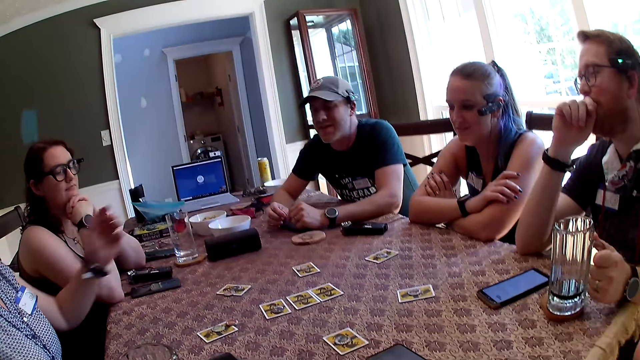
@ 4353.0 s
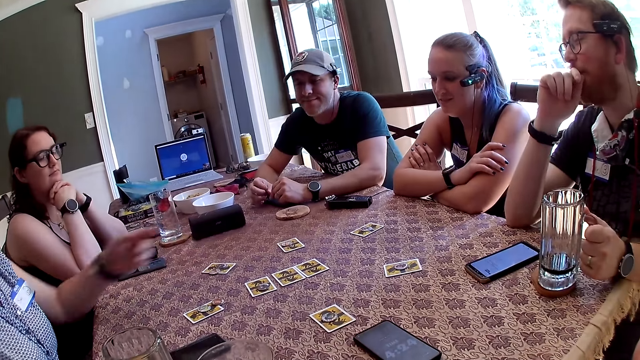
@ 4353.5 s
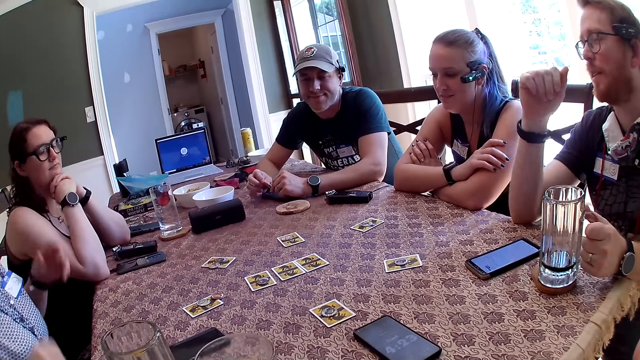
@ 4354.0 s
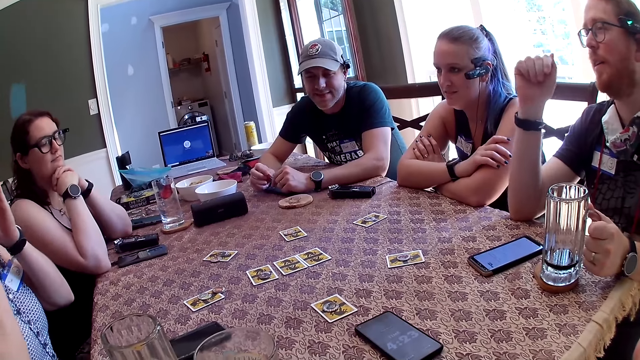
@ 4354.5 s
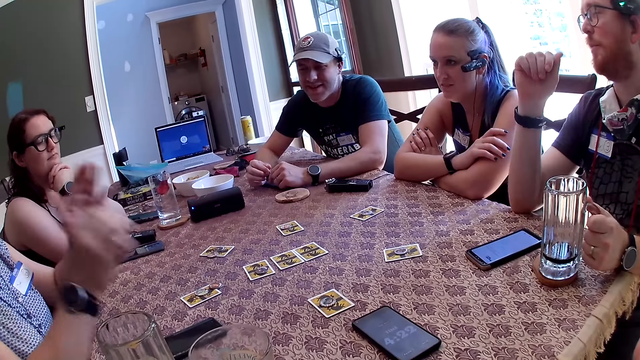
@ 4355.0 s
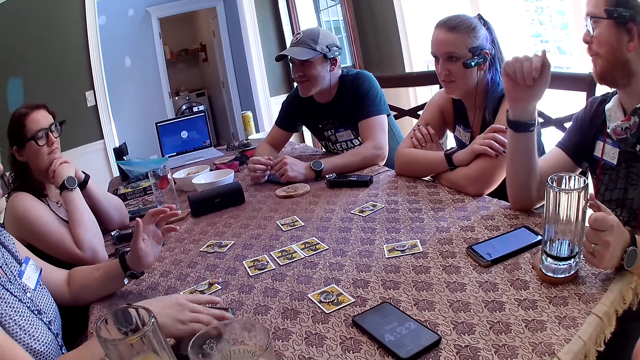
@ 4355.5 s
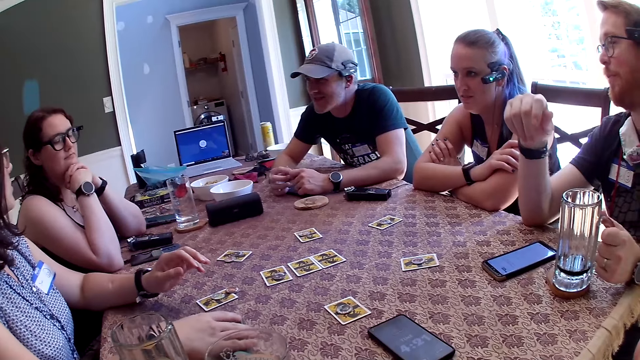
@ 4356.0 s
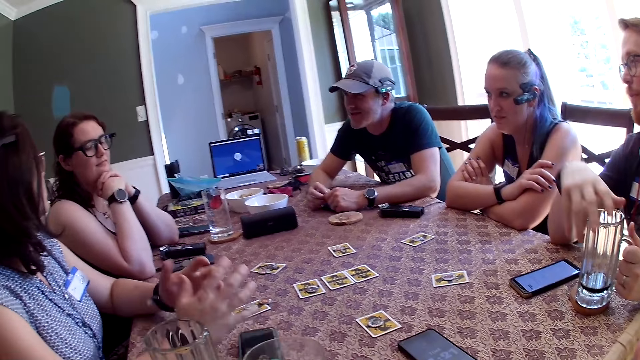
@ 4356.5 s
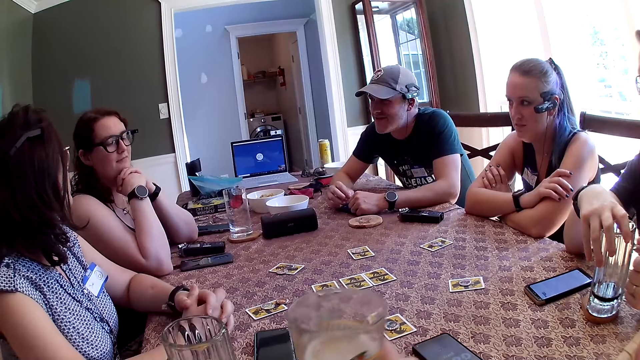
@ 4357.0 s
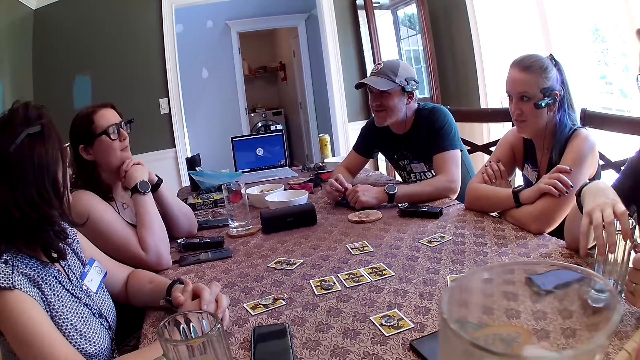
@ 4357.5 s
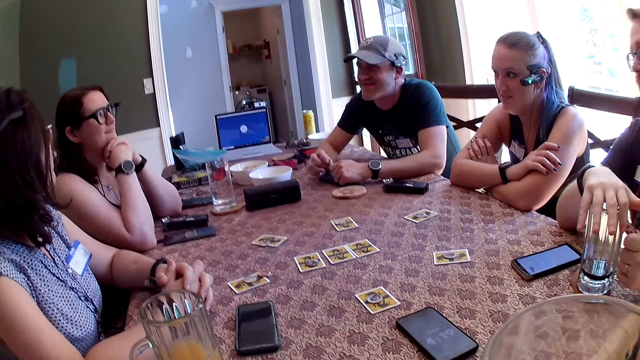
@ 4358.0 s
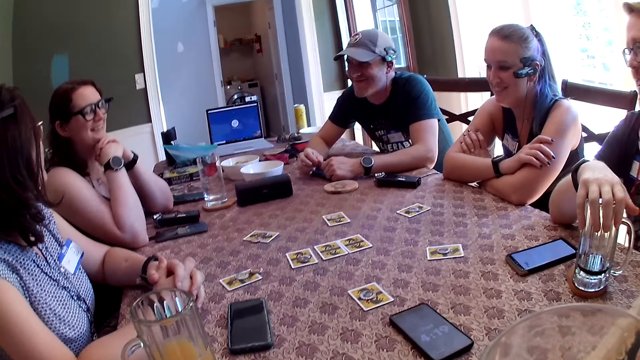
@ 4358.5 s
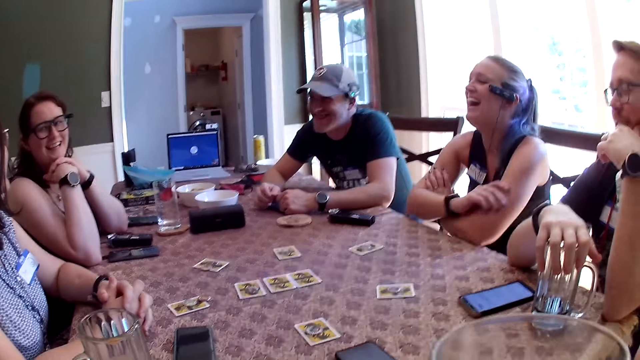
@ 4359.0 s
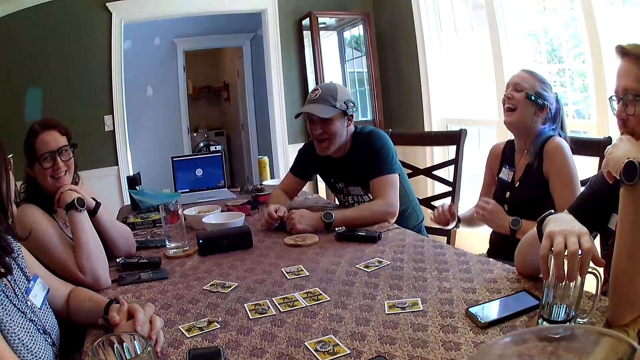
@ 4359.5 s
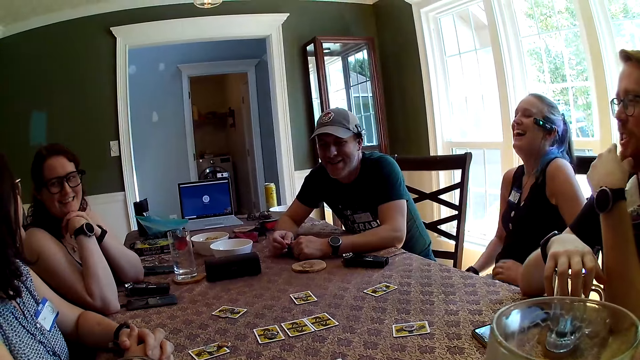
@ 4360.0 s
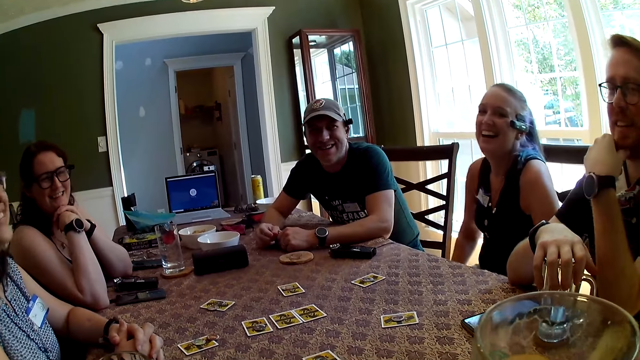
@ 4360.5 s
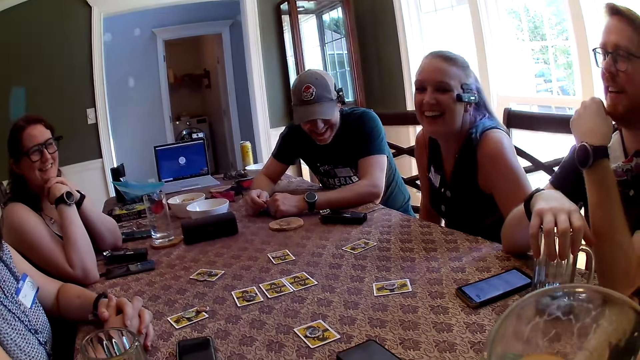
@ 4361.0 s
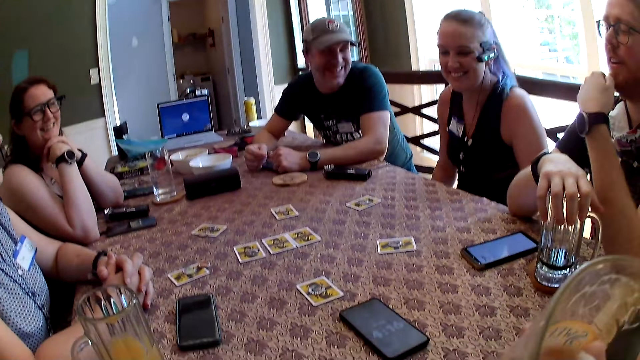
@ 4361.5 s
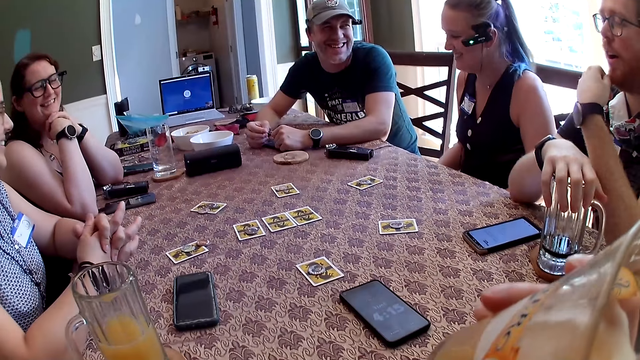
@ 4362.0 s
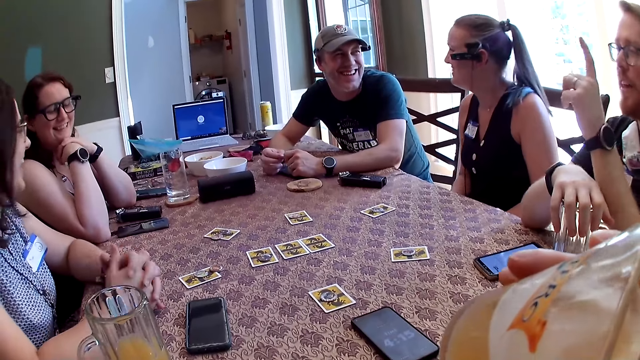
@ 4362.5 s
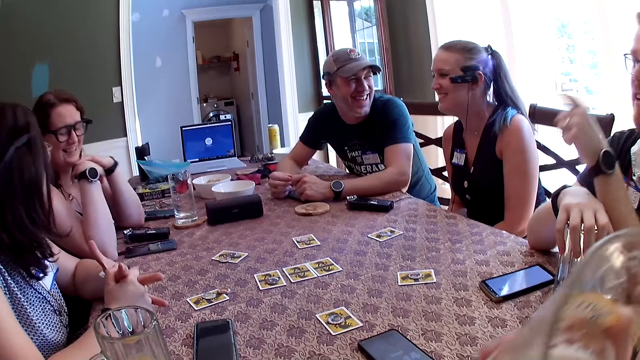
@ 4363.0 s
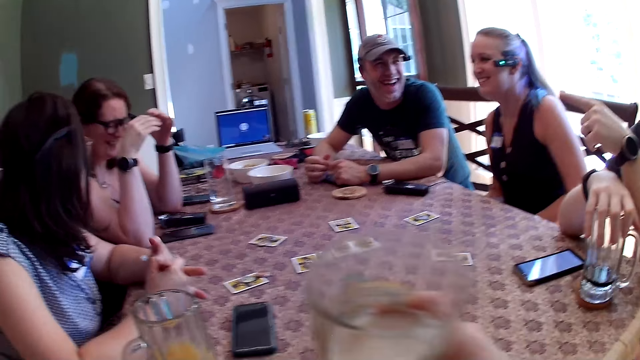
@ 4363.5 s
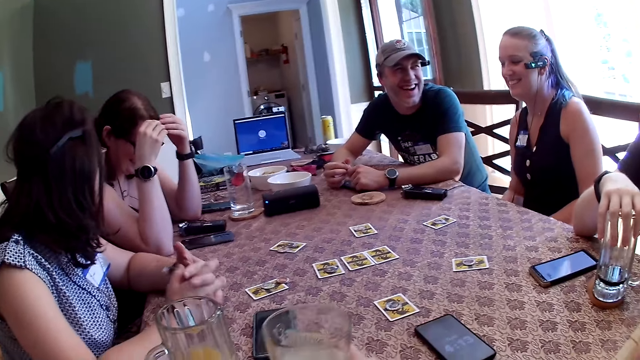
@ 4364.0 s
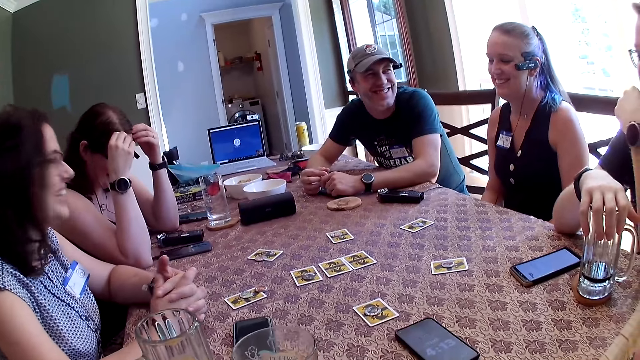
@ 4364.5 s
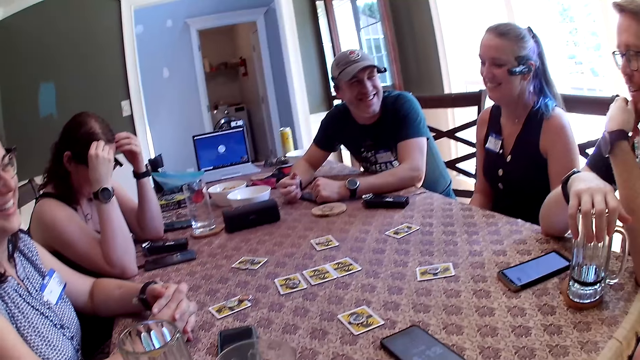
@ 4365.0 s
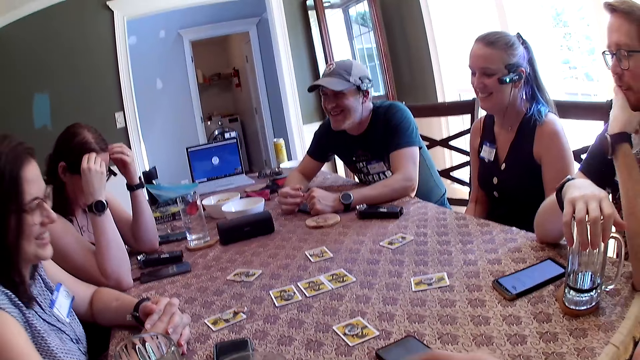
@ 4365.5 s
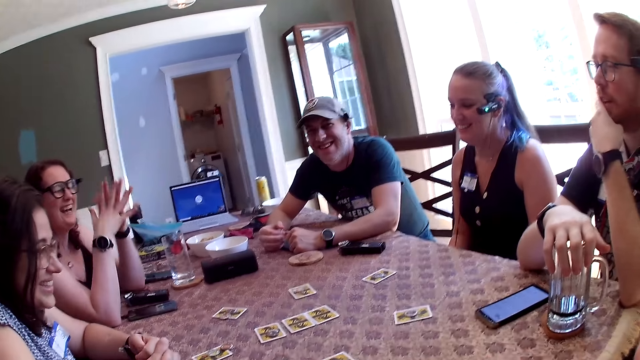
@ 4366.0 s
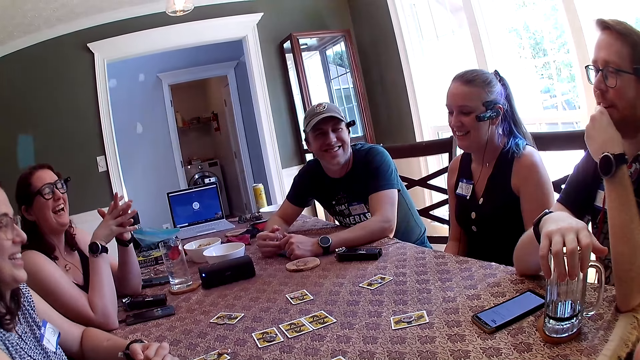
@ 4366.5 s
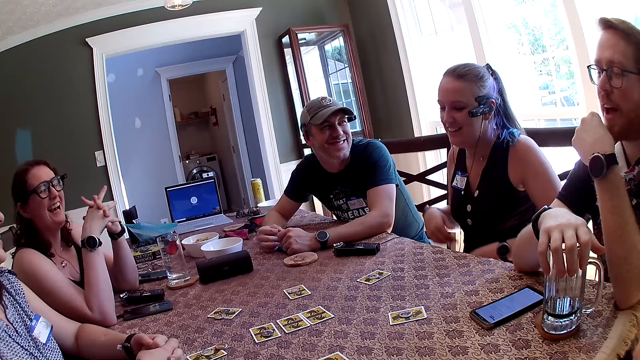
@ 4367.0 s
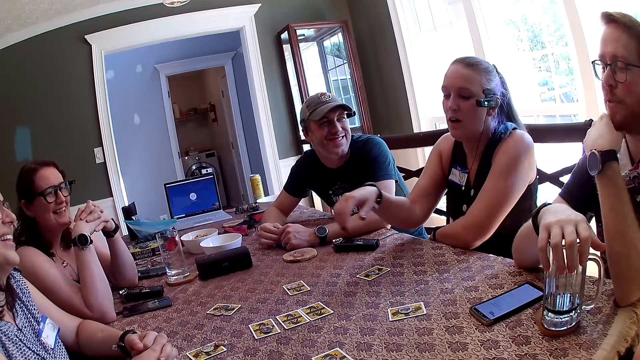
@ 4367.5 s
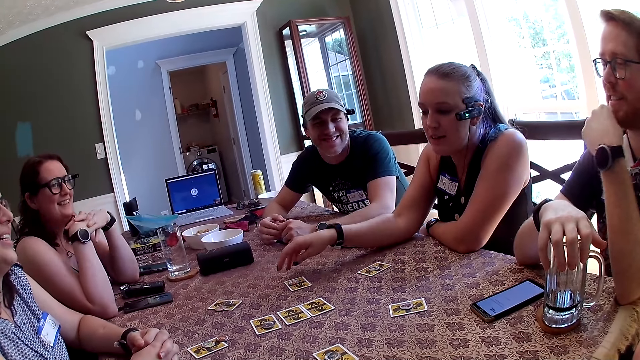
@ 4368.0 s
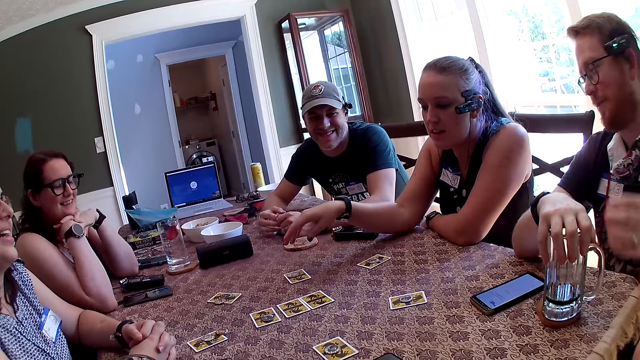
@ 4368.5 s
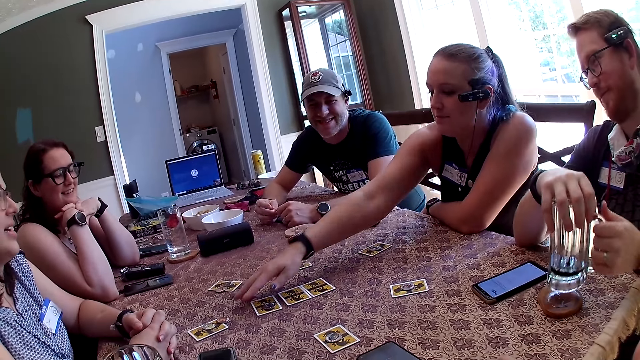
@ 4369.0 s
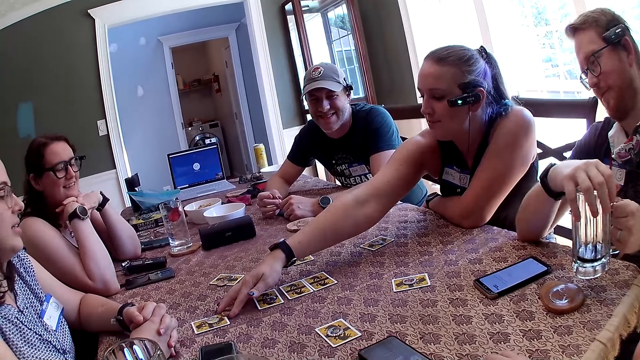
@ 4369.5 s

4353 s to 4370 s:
A woman adjusts a phone on the table with her right hand. The man places his right hand on a glass cup on the table. The camera wearer picks a glass cup from the table with his right hand. He drinks from the glass cup in his right hand. He drops the glass cup on the table with his right hand. The man takes the cup from the table with his left hand. Another woman takes a token from the table with her right hand.

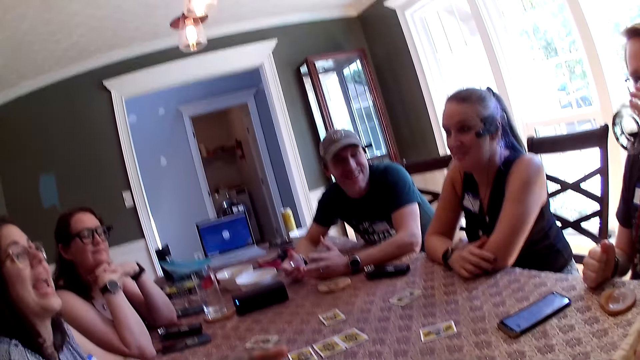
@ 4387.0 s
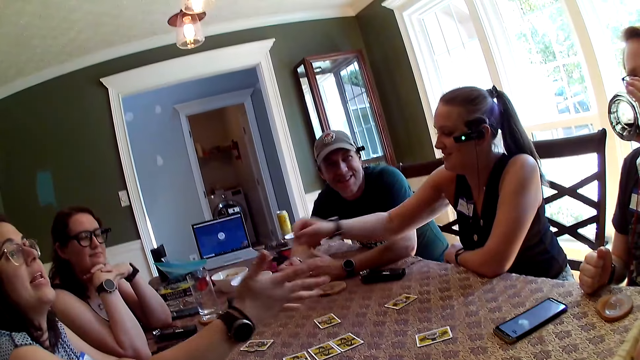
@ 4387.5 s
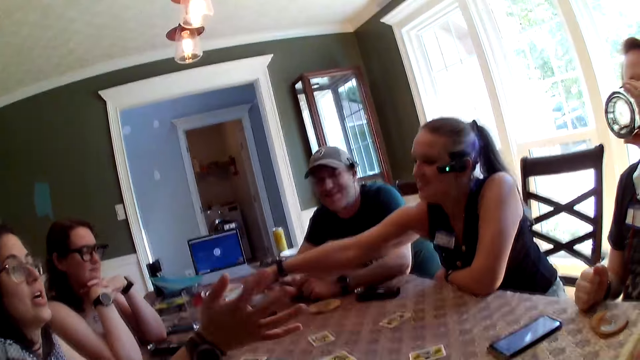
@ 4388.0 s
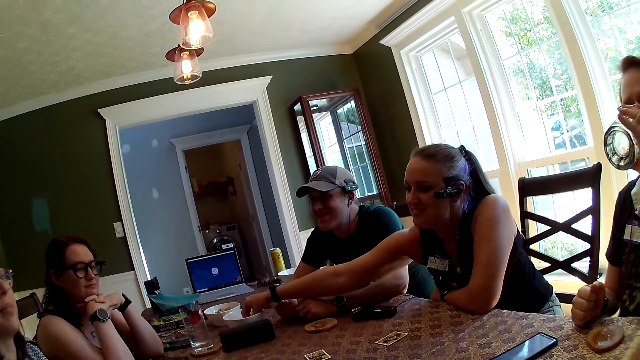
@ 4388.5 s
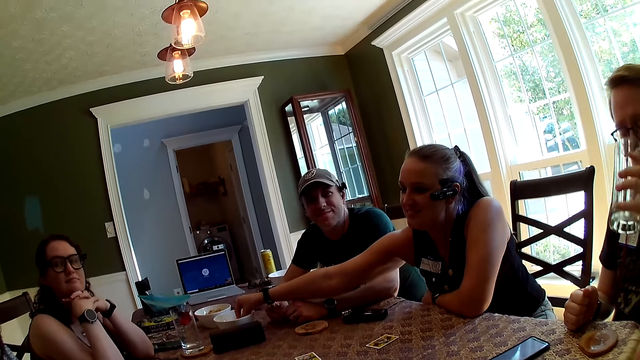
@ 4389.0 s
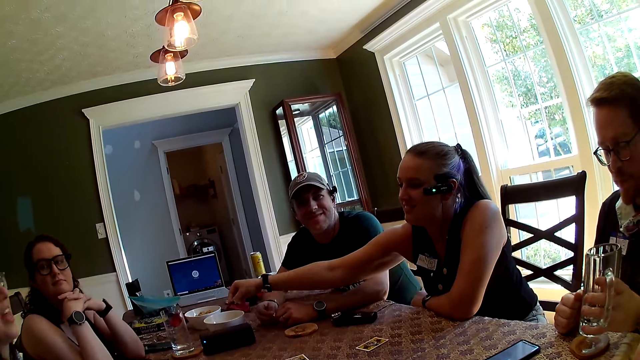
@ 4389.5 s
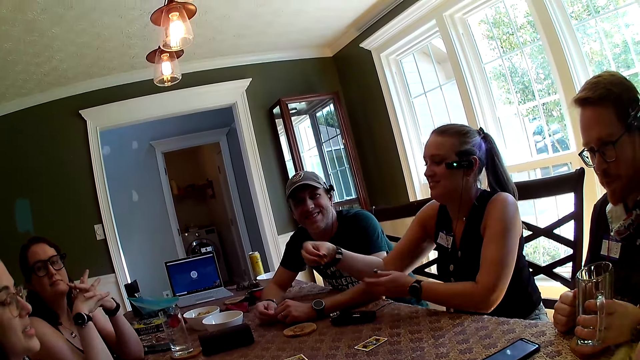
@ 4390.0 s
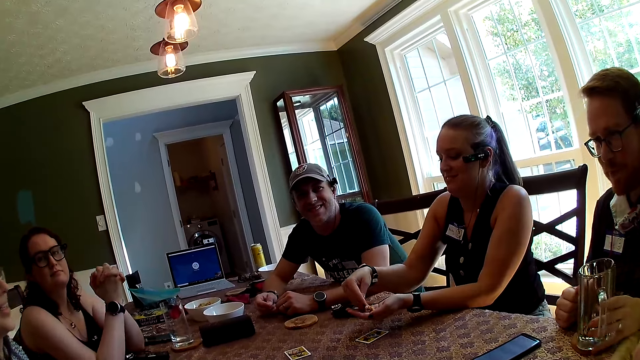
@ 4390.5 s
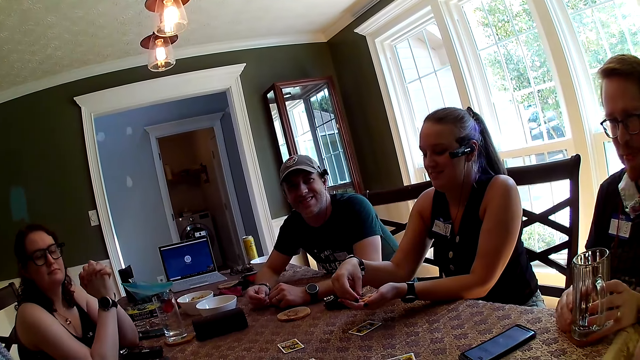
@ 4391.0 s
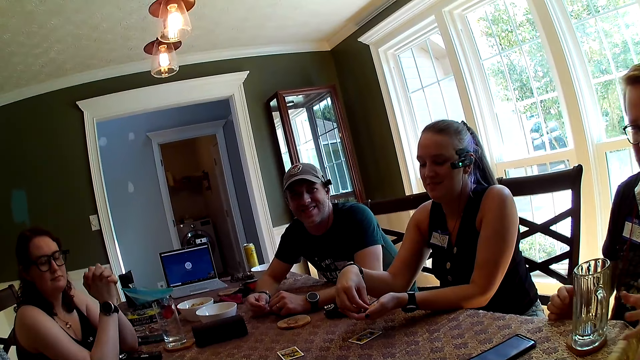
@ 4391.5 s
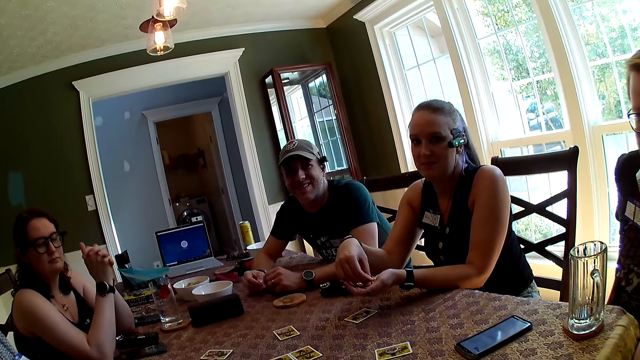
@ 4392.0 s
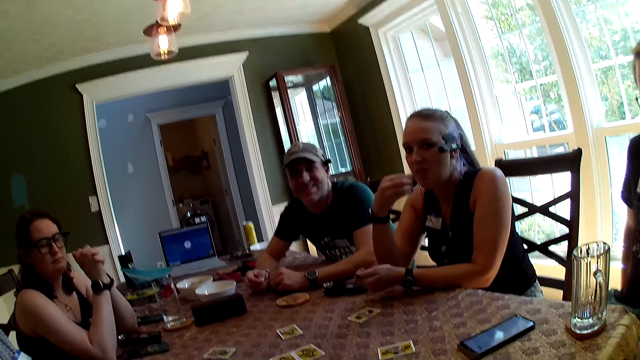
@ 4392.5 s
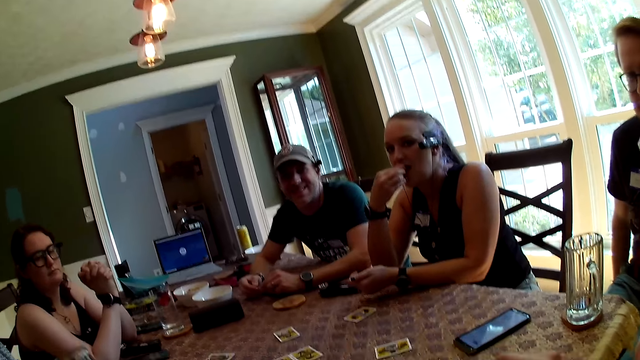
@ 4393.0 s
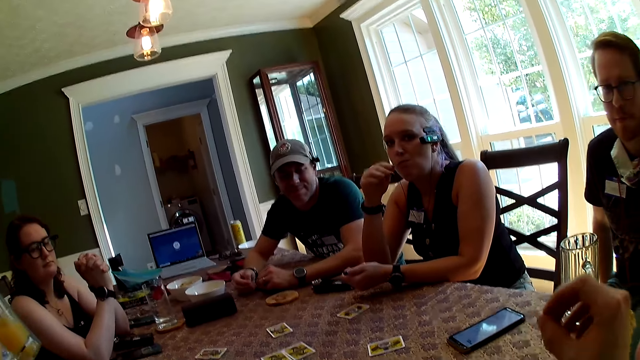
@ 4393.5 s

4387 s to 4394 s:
The woman takes peanuts from a plate on the table with her right hand. The man places the cup on the coaster on the table with his two hands. The woman passes the peanut in her right hand to her left hand. She eats the peanuts in her right hand.
